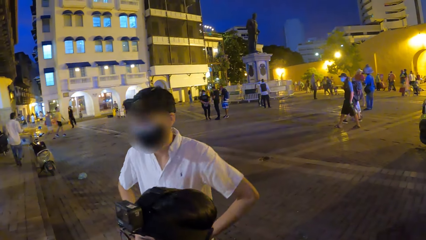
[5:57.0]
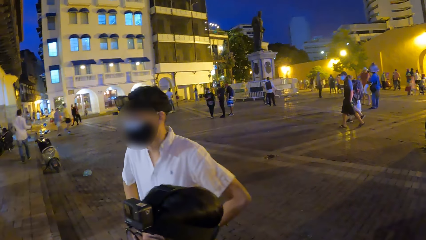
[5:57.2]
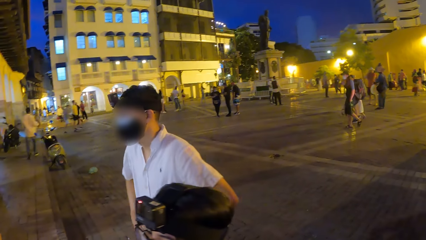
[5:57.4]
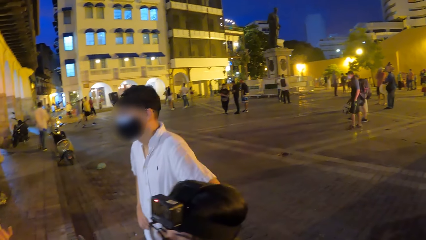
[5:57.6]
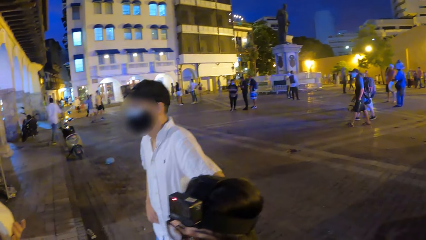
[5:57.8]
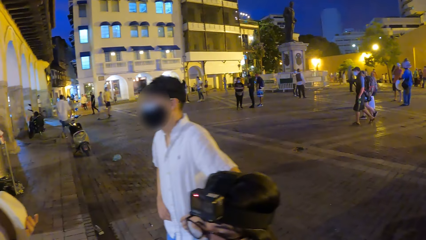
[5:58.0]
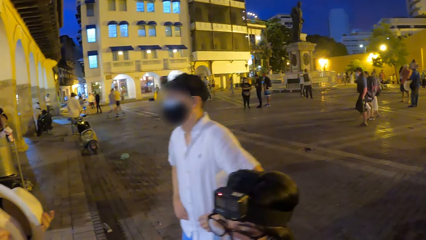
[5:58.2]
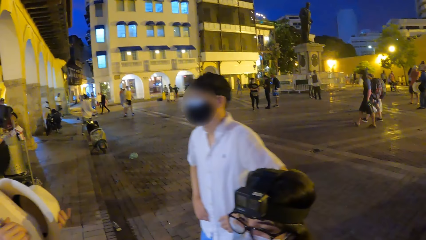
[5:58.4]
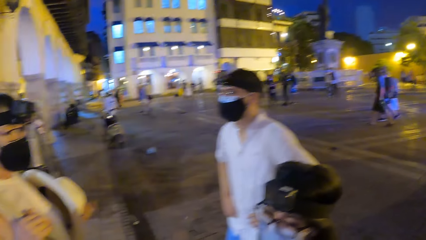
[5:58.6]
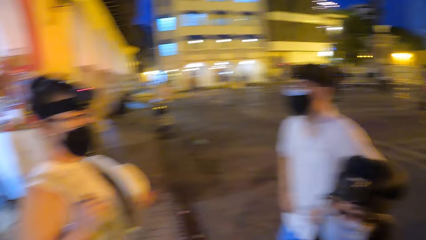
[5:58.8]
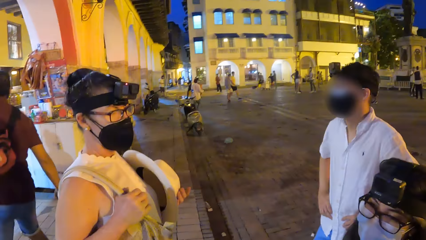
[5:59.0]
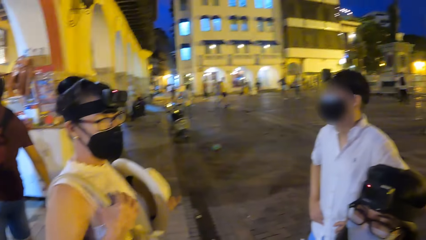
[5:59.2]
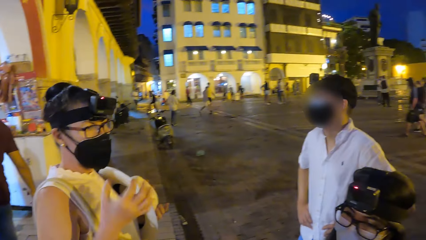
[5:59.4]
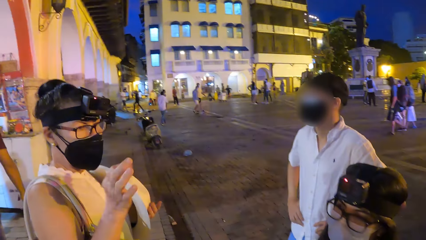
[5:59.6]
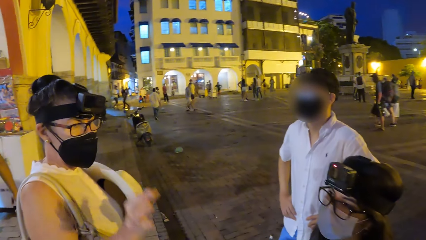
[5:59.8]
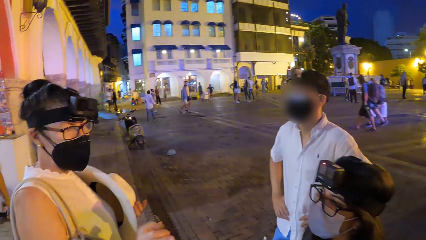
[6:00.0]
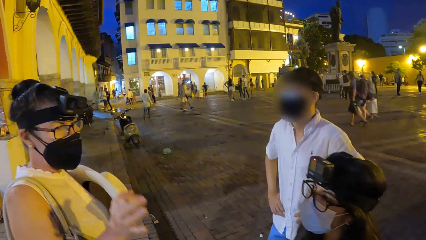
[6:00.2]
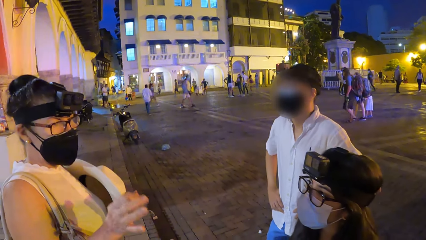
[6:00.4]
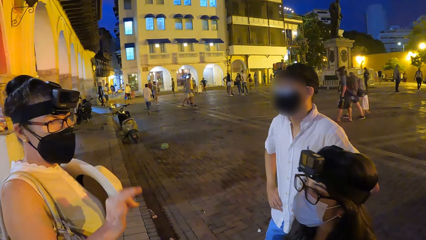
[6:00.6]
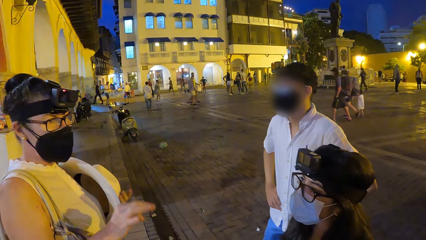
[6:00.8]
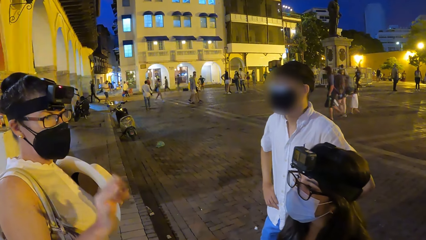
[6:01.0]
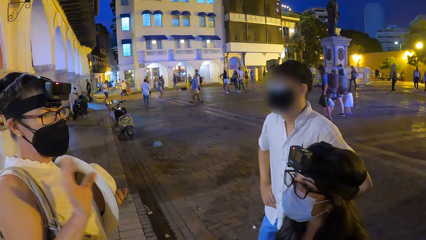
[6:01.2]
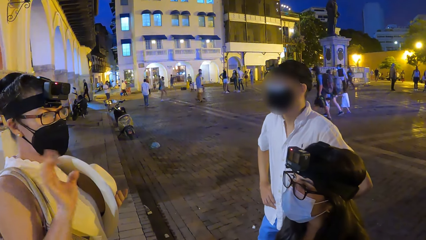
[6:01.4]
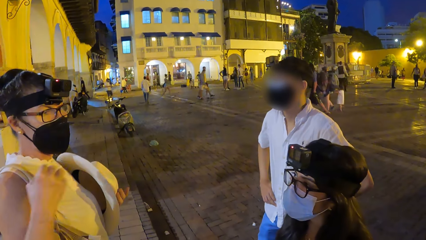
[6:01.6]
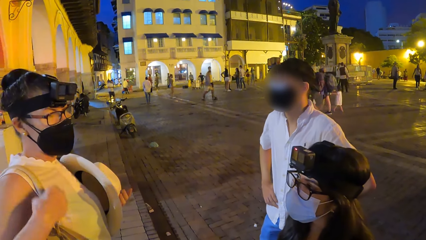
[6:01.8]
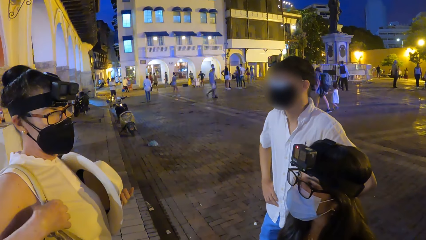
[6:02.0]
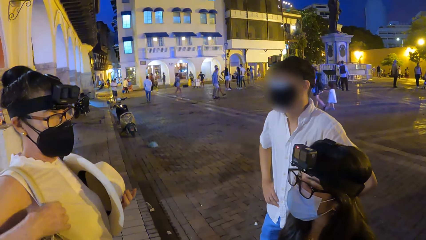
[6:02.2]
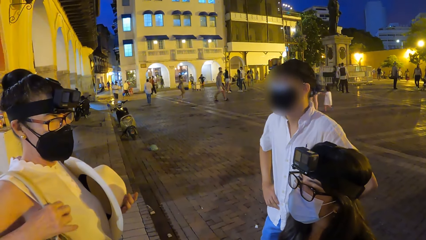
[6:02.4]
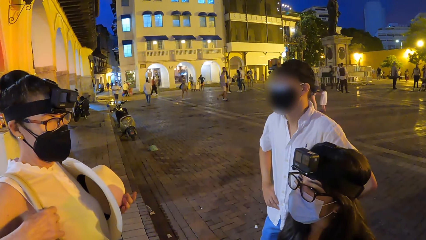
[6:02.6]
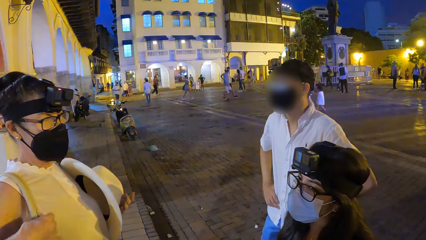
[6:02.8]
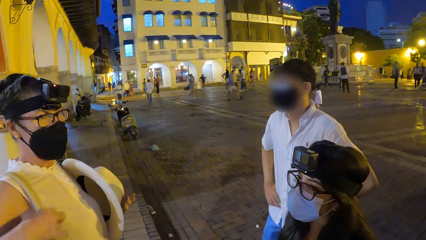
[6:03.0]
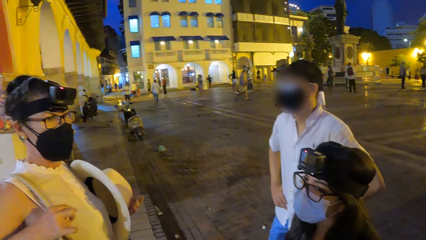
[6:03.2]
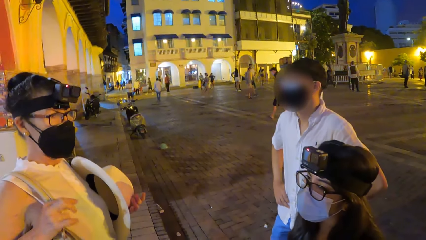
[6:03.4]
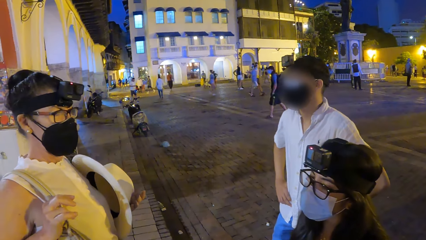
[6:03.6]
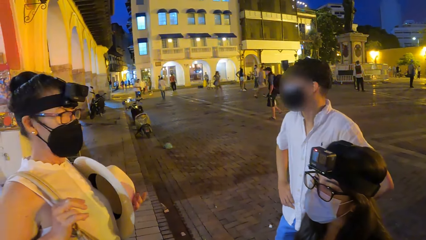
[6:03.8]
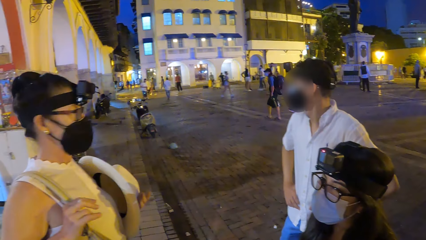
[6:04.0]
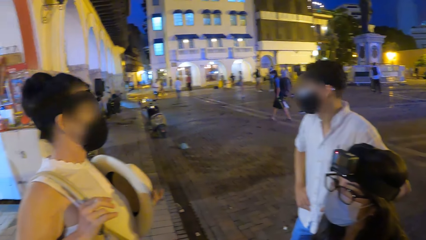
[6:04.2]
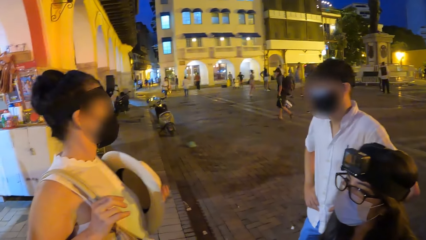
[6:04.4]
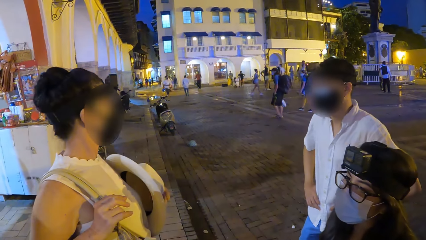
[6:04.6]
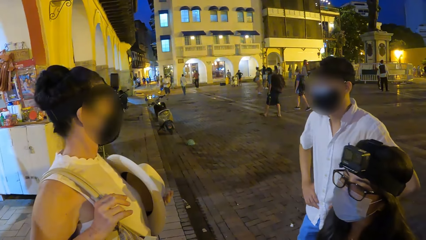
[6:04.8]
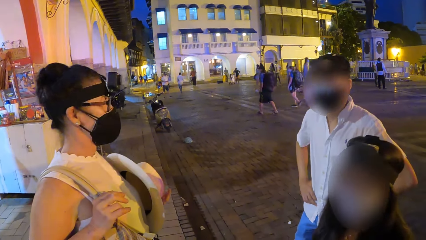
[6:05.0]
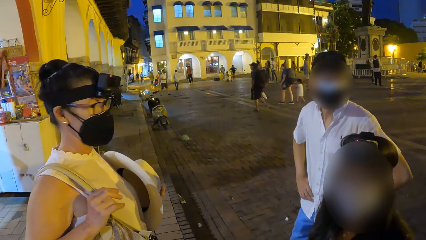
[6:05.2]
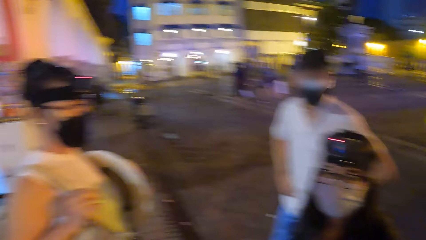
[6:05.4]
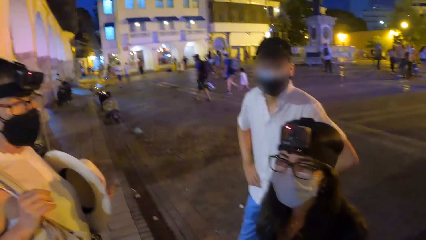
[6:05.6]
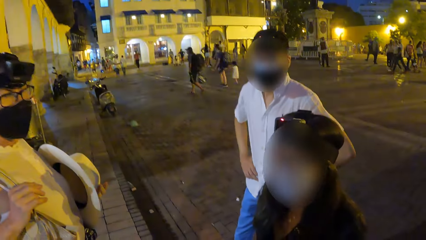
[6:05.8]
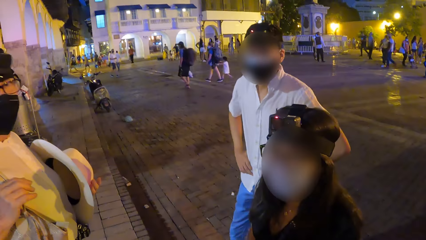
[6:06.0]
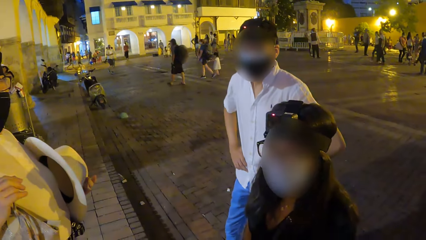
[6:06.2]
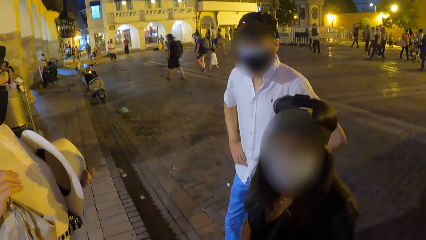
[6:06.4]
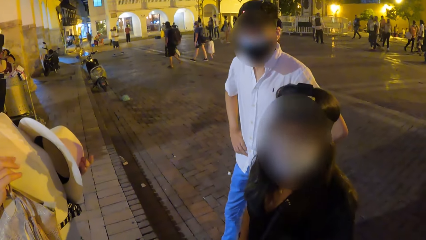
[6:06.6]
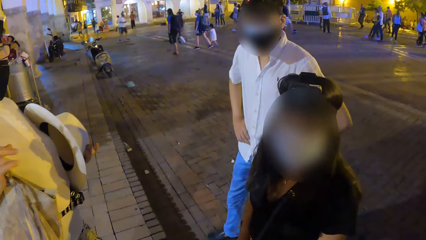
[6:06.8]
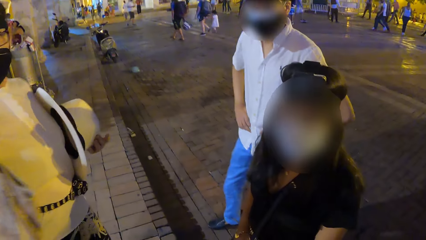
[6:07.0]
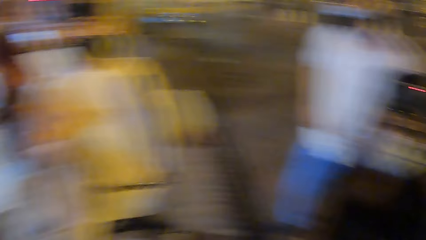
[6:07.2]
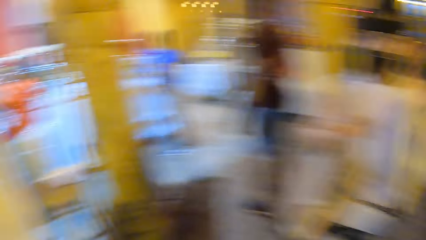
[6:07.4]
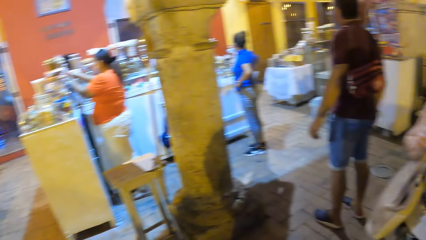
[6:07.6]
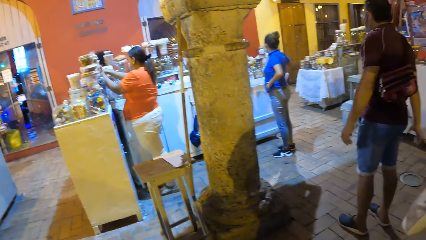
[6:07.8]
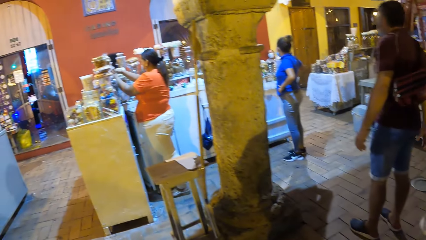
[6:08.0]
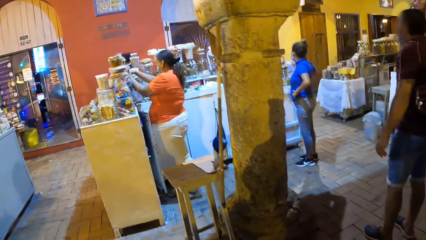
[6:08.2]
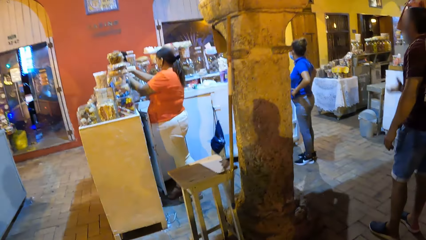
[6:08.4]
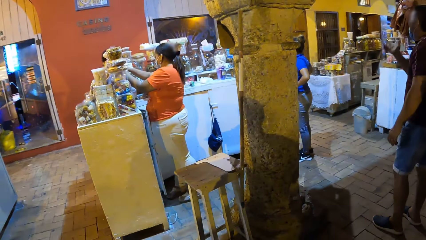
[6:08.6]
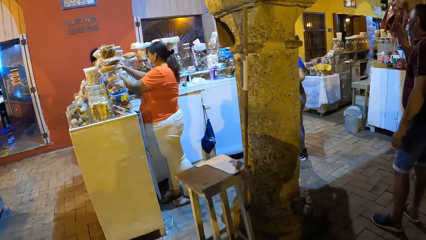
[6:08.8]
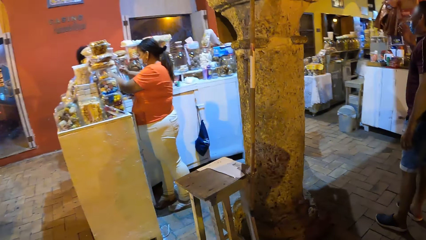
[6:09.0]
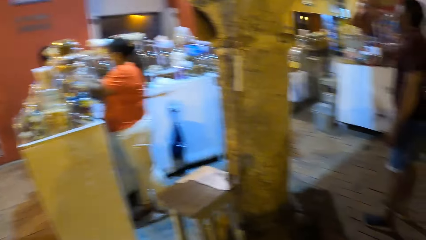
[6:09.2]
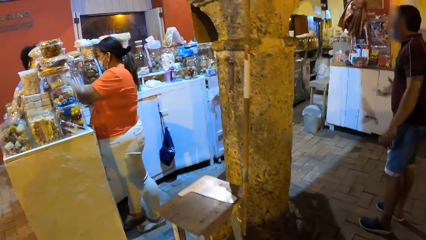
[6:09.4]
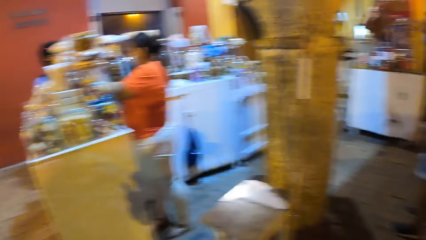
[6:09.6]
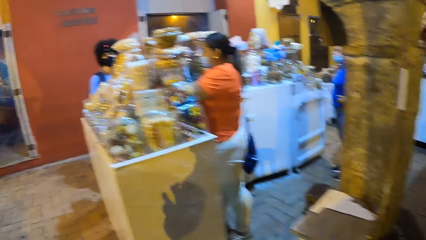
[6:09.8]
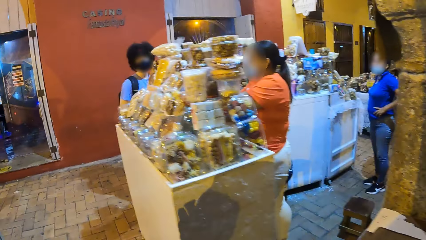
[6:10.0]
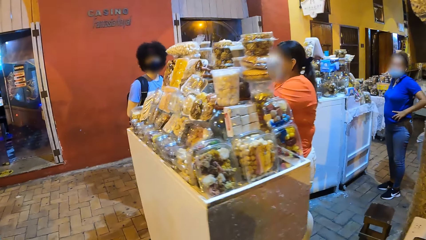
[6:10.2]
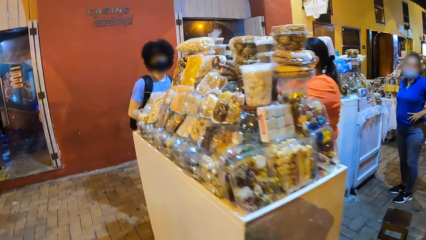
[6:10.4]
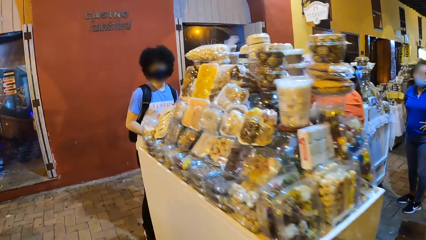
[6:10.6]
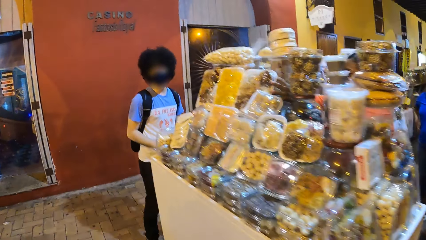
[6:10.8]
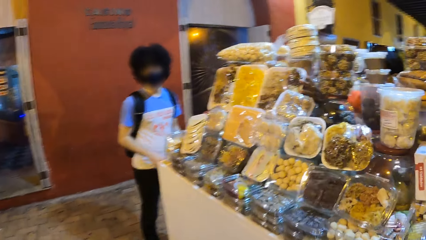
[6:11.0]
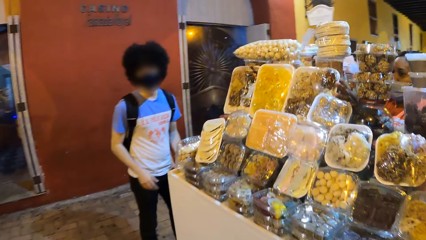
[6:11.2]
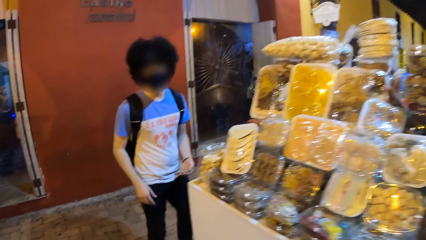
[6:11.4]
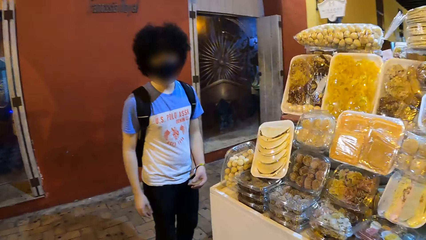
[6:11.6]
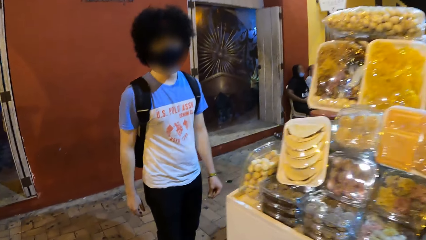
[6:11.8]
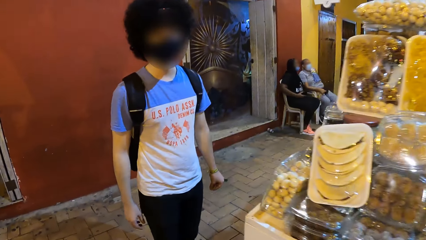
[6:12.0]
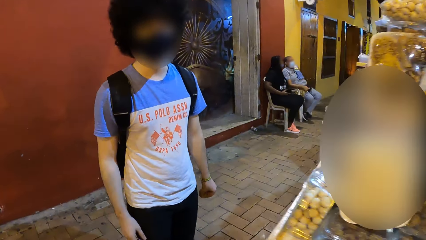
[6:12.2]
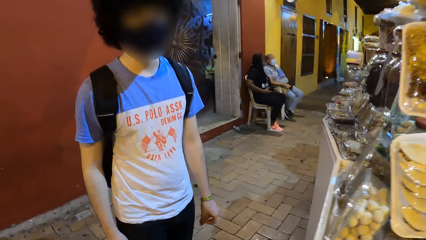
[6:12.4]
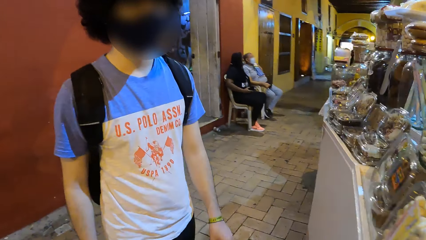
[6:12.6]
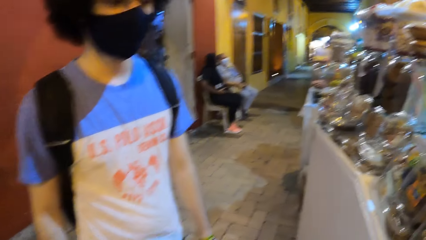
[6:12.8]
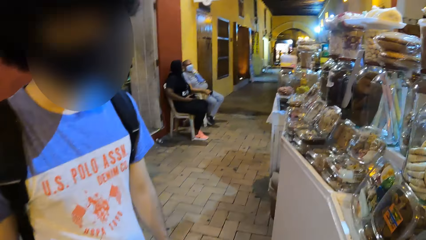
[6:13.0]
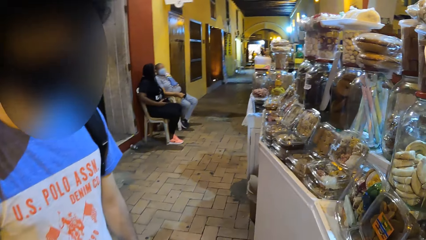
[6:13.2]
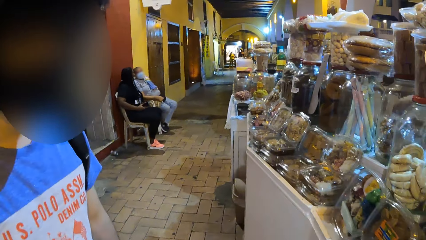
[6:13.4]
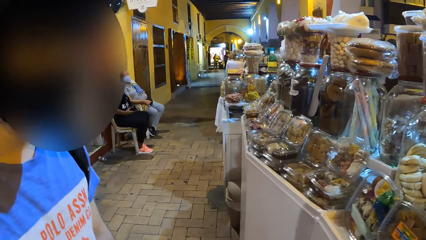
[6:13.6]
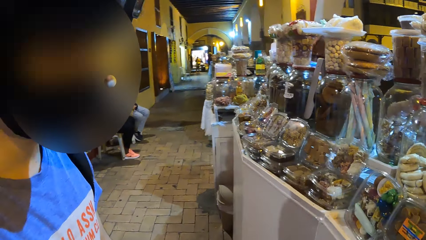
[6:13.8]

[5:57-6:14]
The camera wearer looks around the plaza. A lady stands on the pavement, makes gestures by hand, and adjusts a bag on her shoulder. The camera wearer walks inside the snacks shop. They move on the pavement and walk around the snacks shop. A man stands at a stall.
